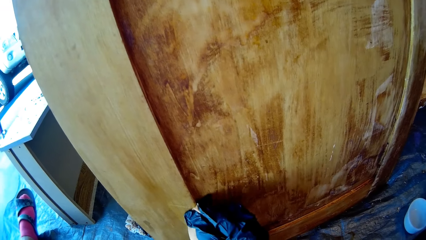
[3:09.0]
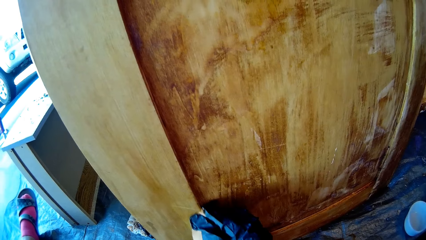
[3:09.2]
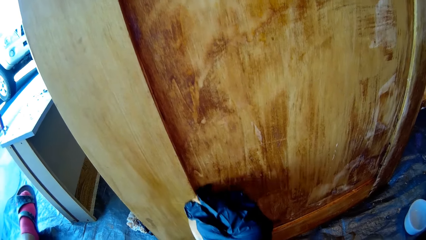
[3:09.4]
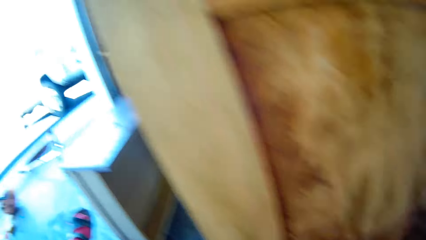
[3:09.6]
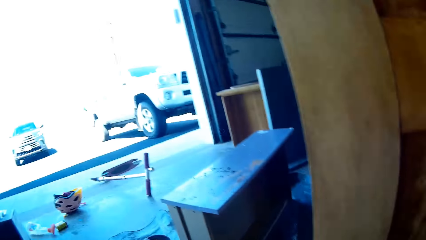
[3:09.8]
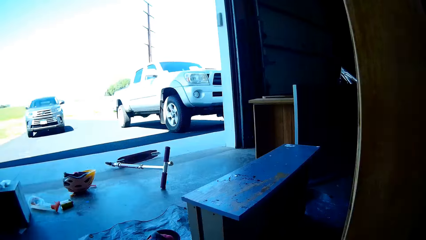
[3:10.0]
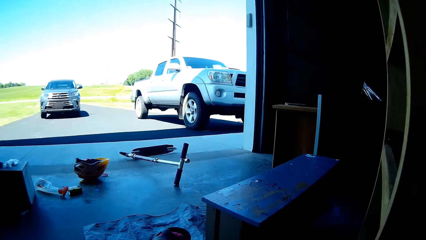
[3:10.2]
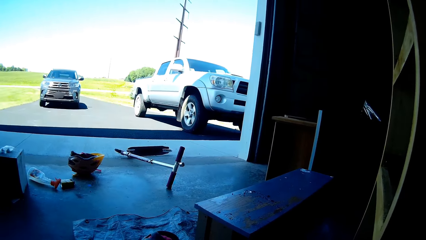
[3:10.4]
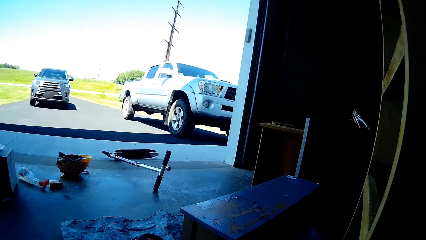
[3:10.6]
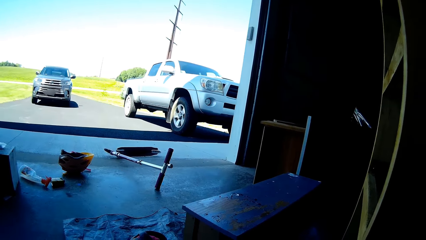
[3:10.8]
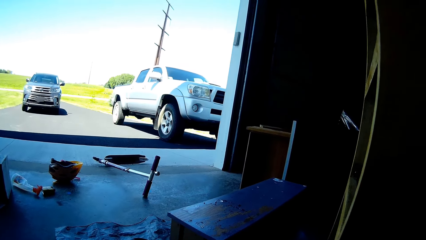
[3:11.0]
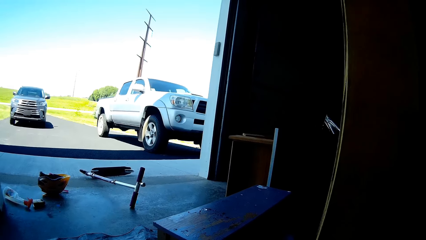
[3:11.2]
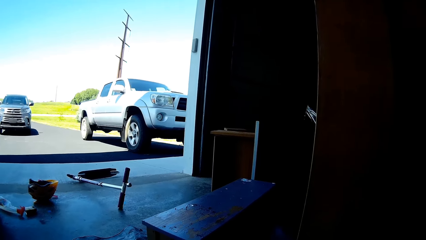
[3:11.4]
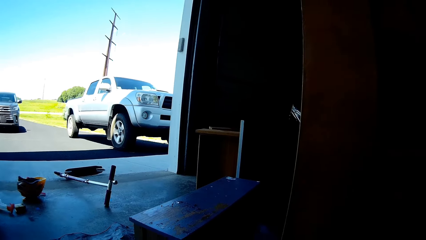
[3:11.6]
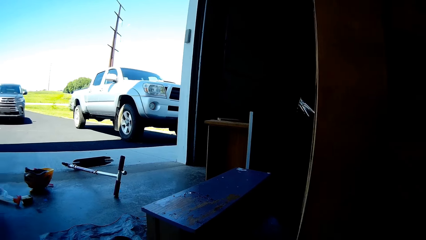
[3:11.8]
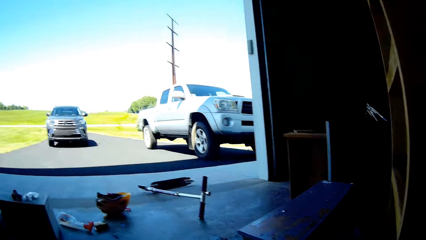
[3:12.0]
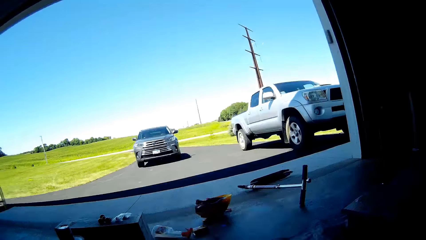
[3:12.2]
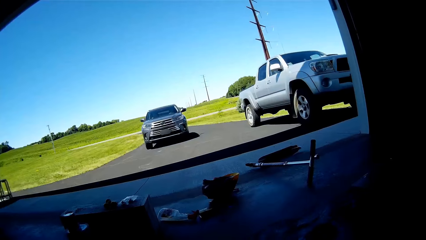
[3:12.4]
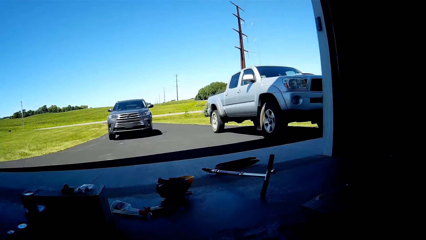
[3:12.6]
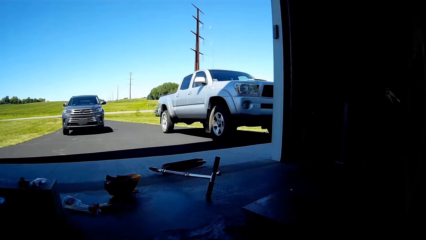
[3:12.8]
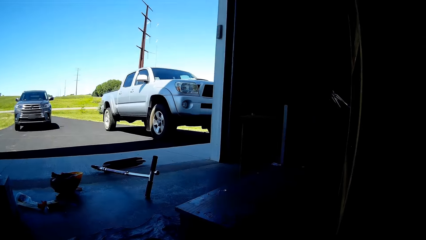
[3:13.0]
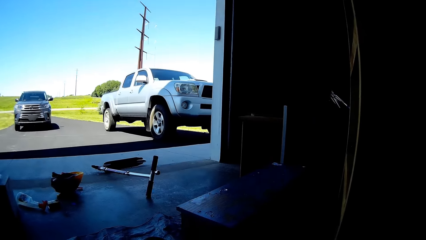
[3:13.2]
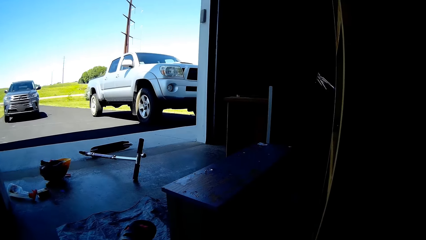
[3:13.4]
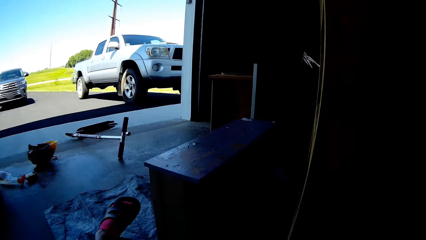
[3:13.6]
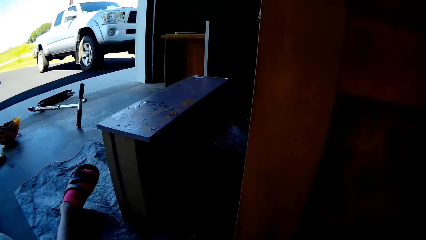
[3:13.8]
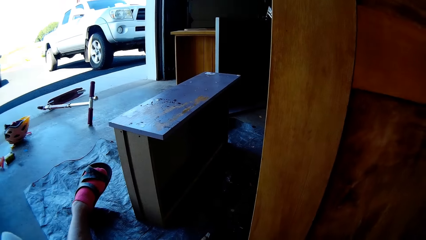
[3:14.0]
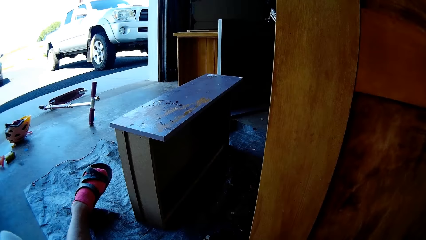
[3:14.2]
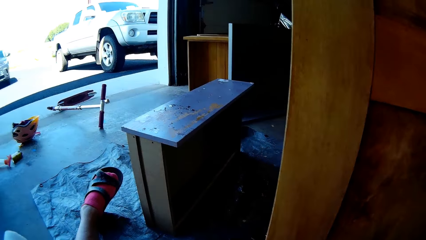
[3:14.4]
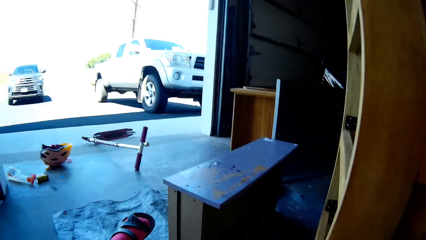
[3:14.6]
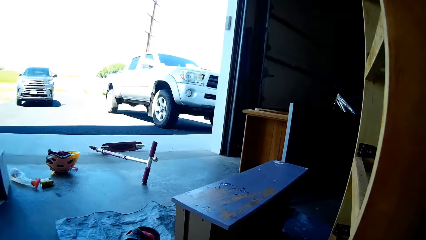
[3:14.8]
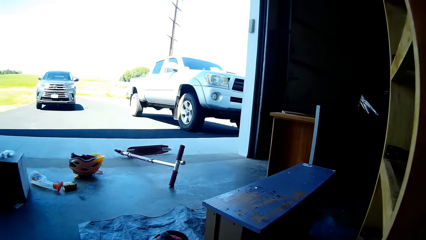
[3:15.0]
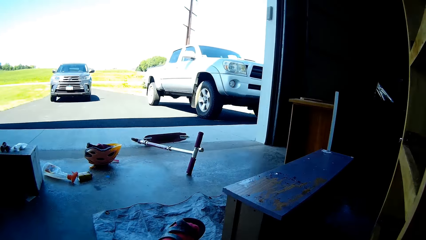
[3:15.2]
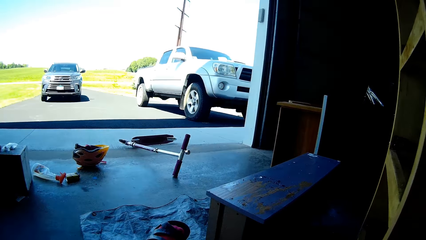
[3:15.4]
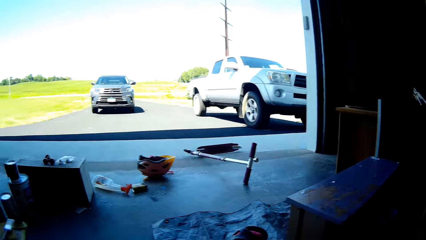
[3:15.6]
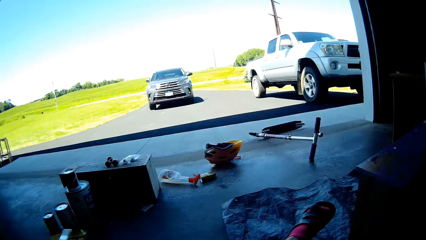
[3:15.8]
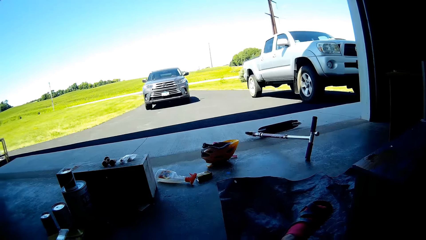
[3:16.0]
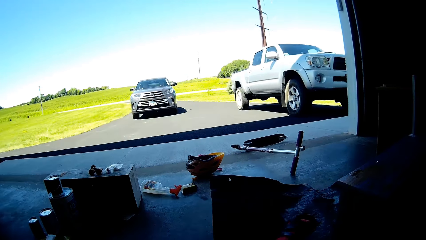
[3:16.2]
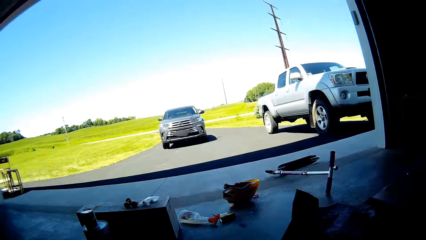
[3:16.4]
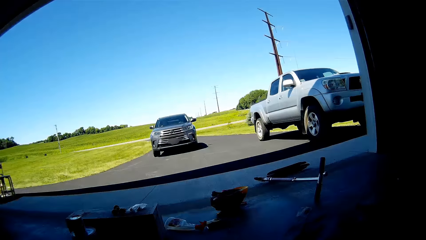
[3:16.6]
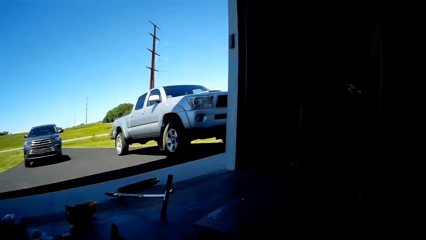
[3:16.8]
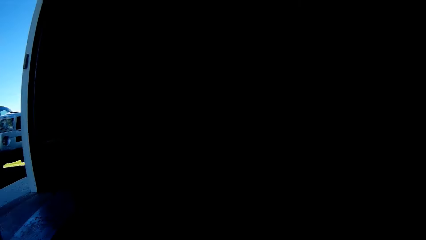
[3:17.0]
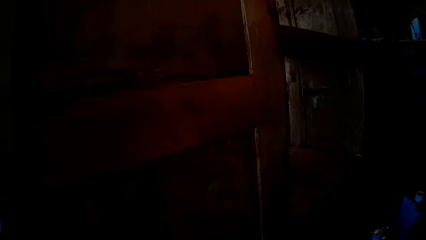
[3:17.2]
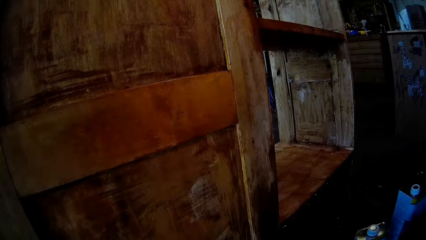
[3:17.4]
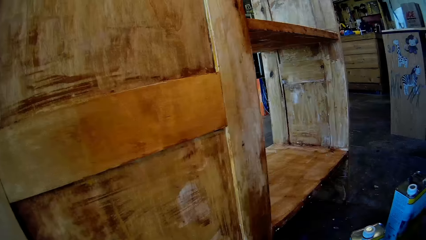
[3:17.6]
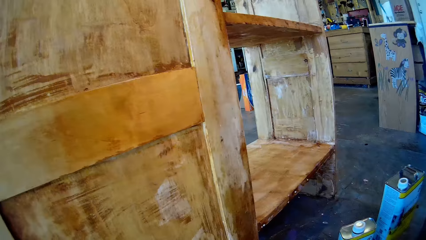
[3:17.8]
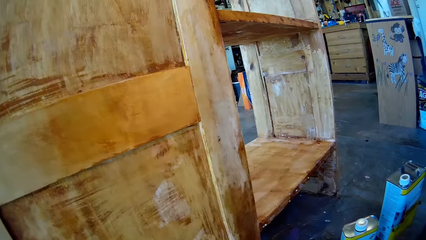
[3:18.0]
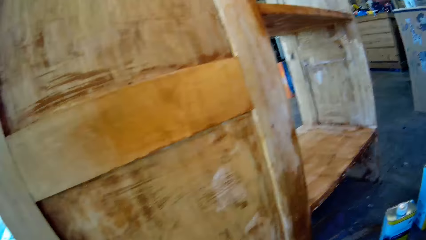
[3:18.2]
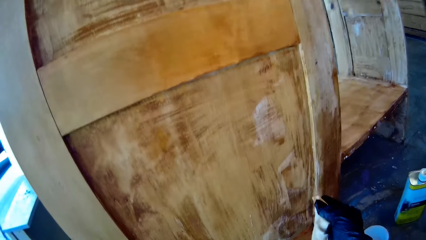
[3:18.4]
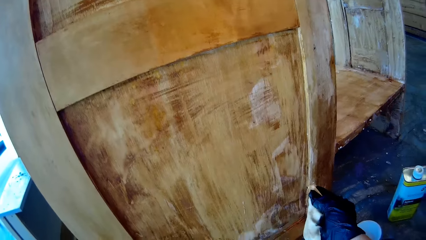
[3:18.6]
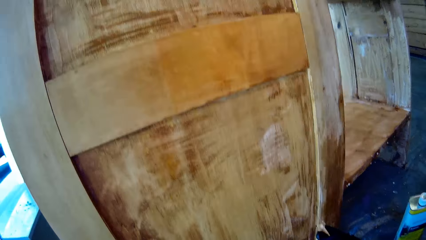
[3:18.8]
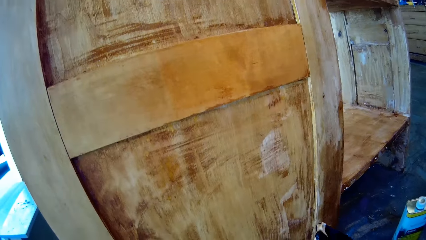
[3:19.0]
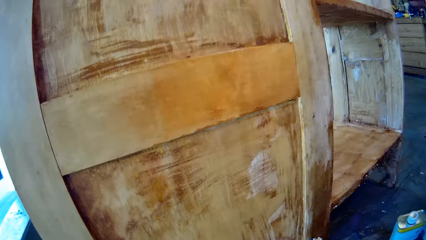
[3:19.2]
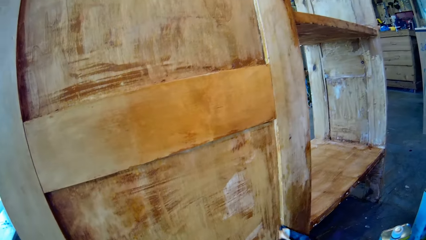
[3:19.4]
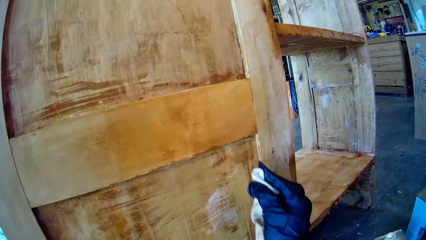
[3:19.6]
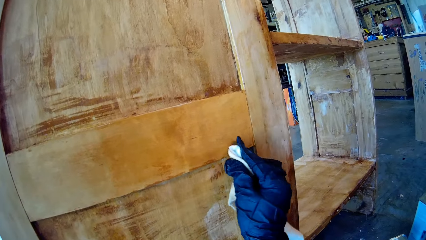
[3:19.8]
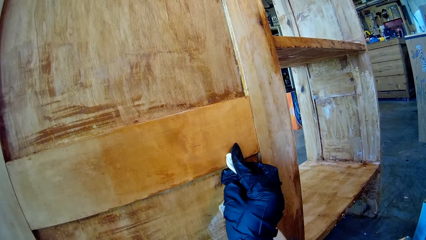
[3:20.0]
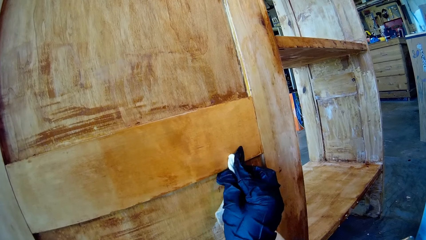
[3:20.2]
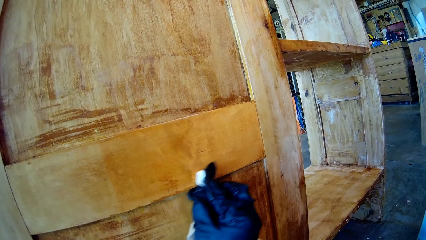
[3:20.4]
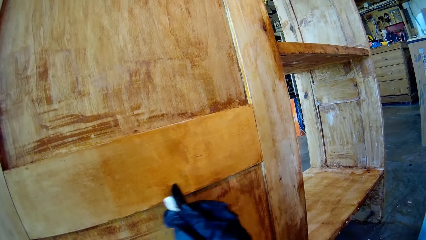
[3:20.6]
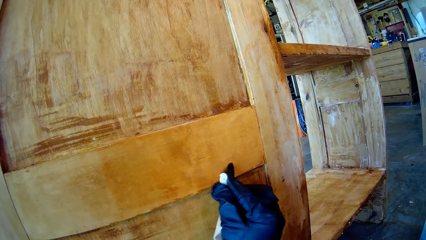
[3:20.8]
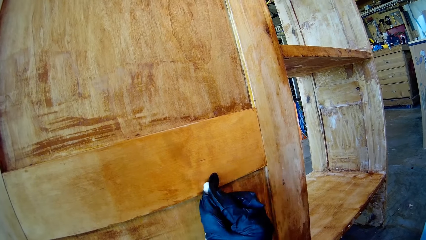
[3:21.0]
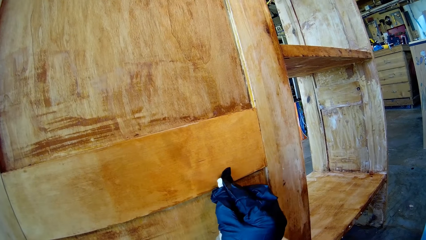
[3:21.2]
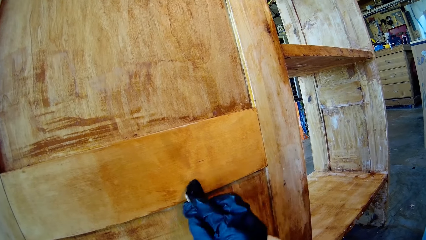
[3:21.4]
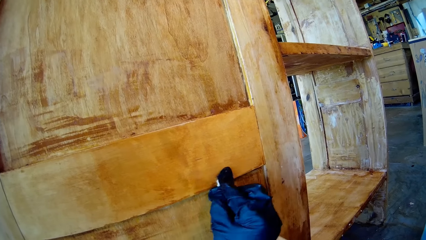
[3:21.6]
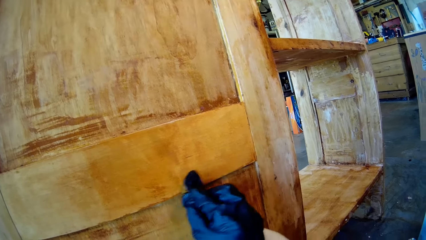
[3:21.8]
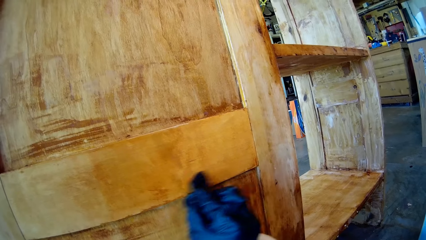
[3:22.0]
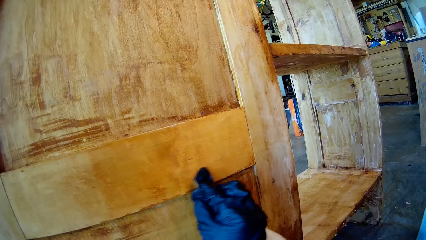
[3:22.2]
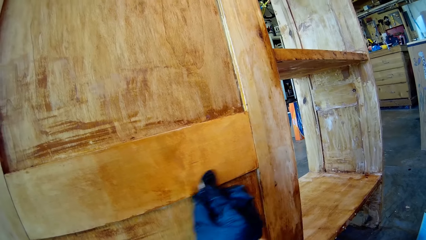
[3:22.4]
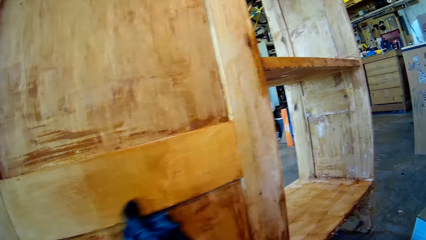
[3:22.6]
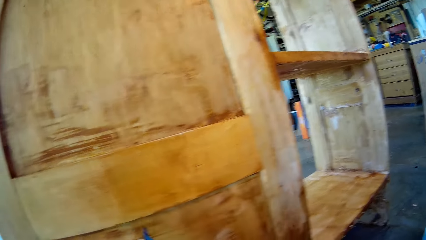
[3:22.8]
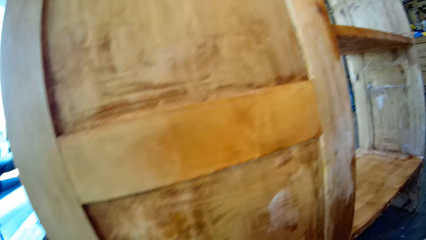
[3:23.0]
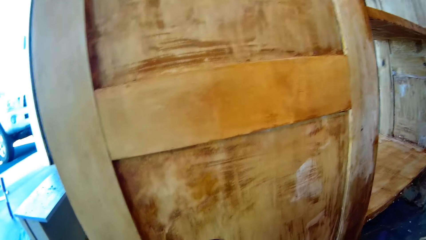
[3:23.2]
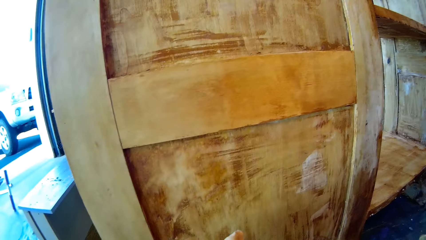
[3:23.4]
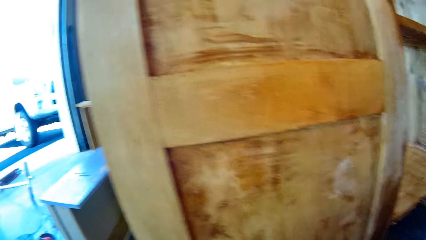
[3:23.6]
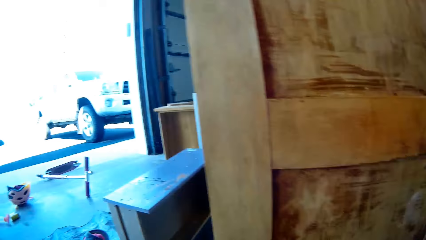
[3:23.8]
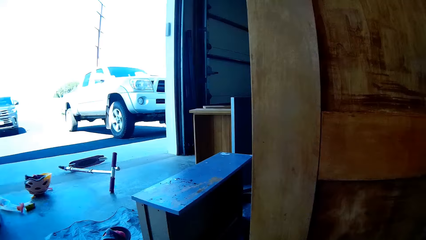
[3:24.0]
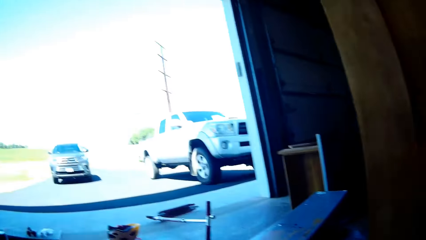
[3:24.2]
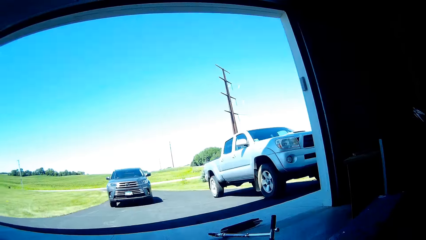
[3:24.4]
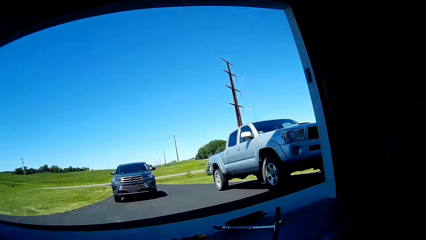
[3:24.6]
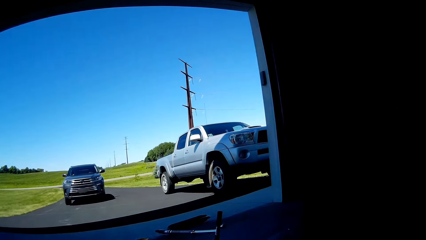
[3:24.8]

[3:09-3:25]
The camera wearer paints the cupboard with a piece of cloth. They wipe the wood furniture.
